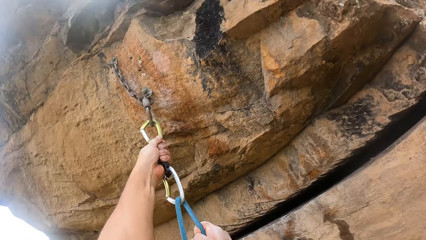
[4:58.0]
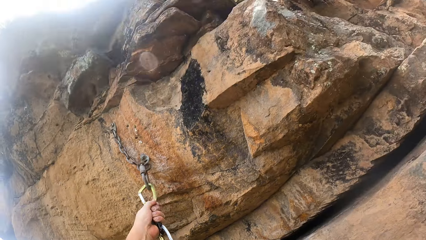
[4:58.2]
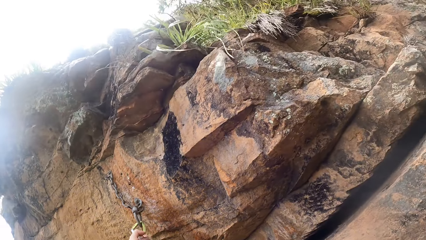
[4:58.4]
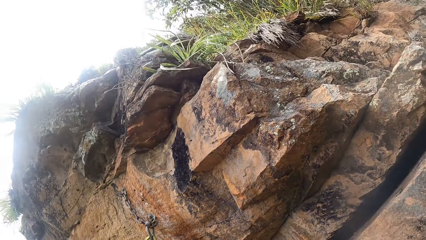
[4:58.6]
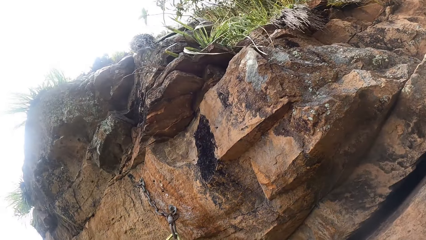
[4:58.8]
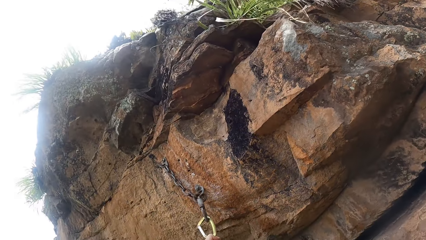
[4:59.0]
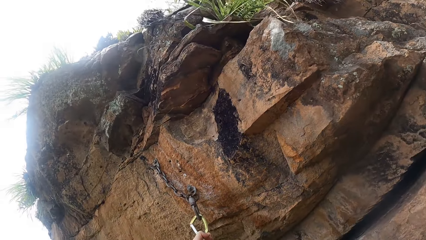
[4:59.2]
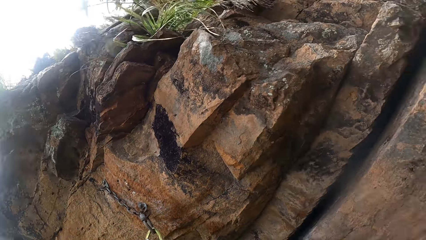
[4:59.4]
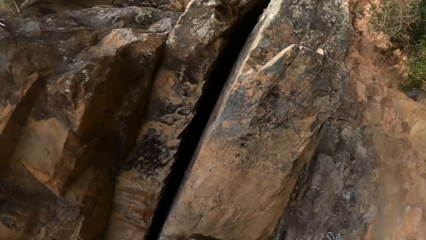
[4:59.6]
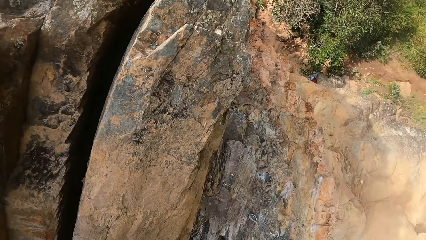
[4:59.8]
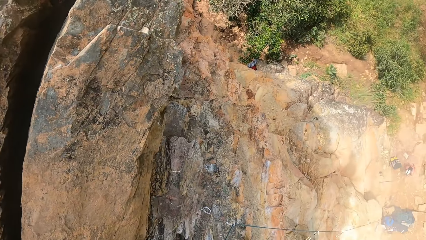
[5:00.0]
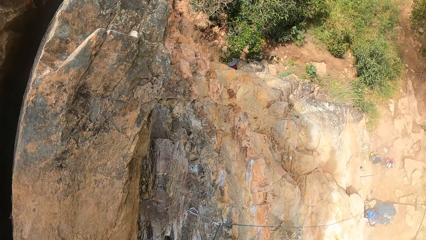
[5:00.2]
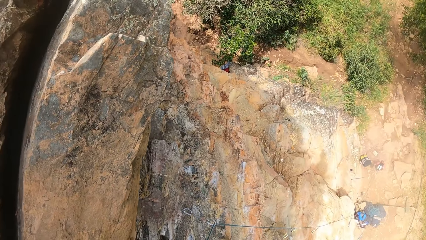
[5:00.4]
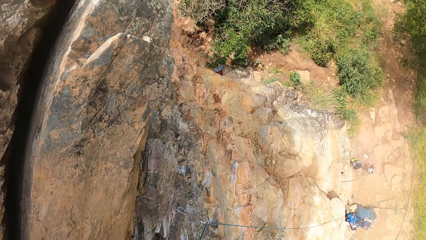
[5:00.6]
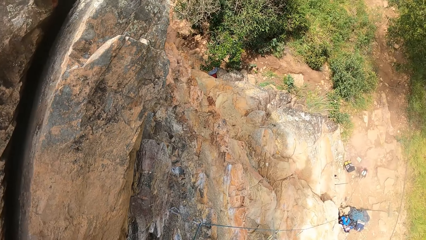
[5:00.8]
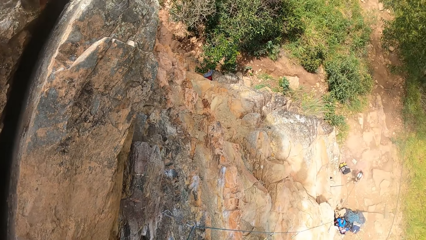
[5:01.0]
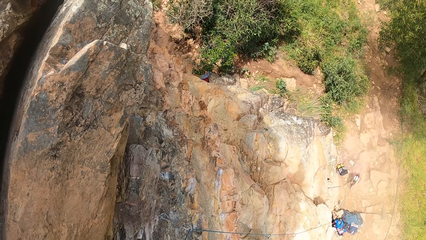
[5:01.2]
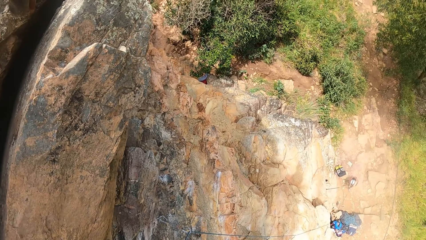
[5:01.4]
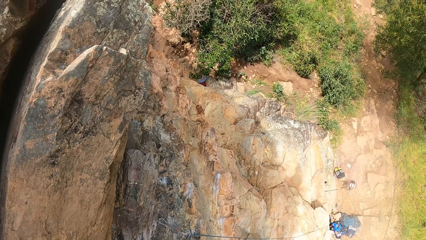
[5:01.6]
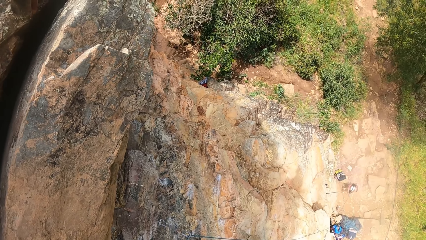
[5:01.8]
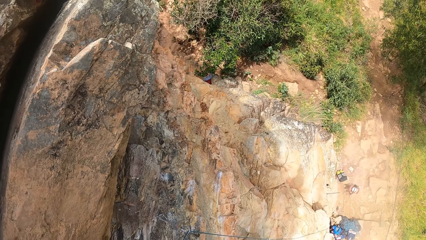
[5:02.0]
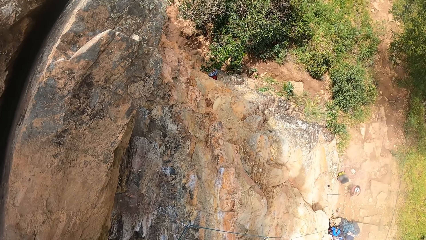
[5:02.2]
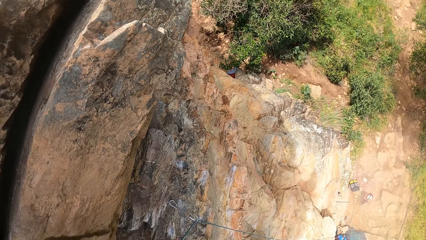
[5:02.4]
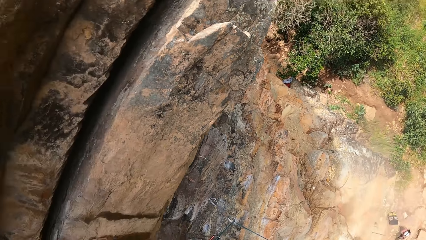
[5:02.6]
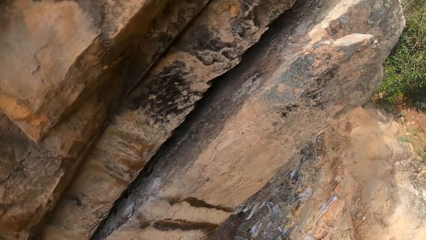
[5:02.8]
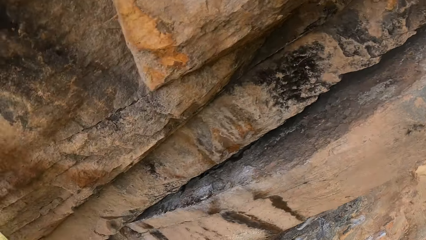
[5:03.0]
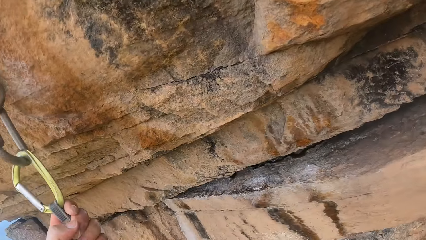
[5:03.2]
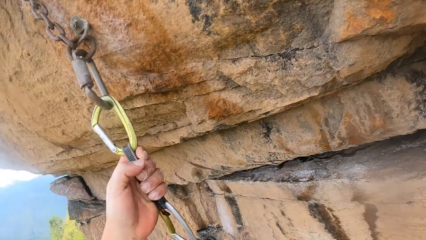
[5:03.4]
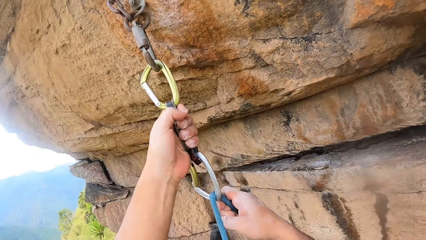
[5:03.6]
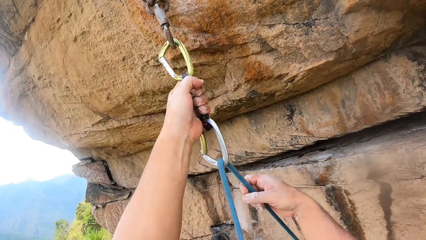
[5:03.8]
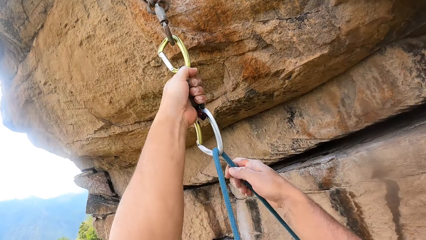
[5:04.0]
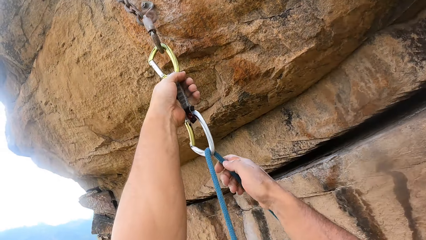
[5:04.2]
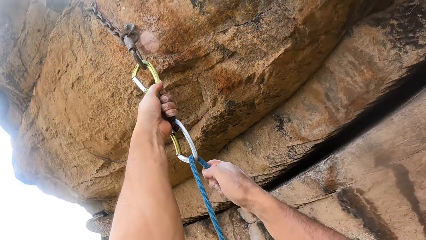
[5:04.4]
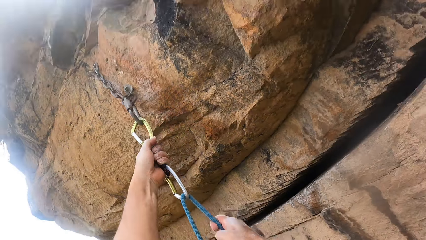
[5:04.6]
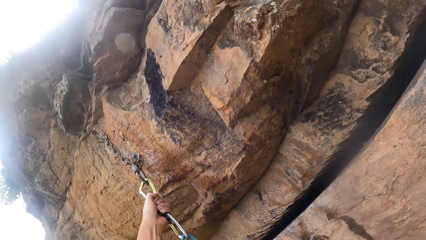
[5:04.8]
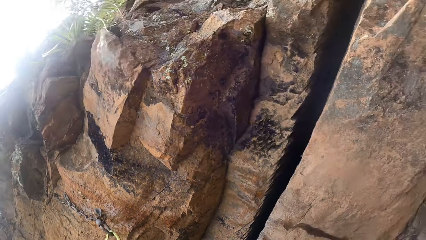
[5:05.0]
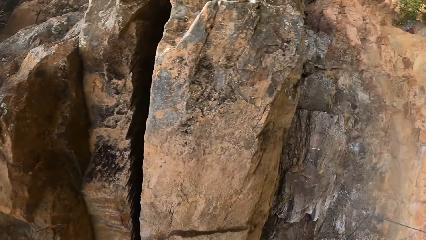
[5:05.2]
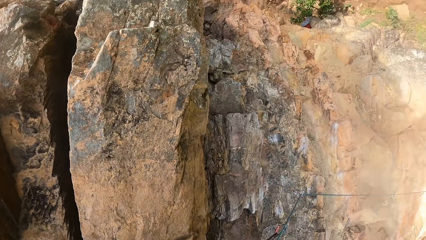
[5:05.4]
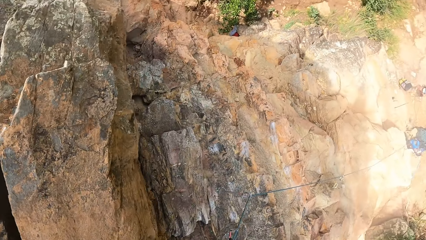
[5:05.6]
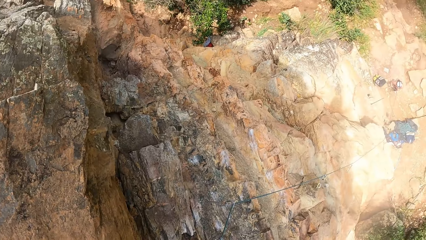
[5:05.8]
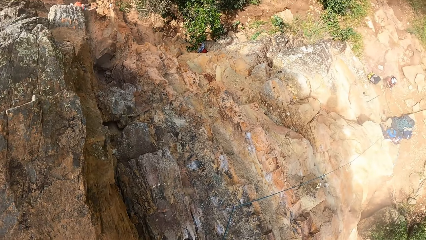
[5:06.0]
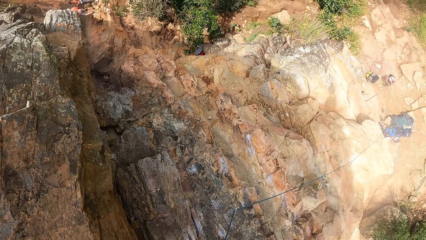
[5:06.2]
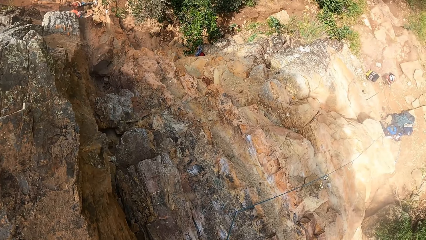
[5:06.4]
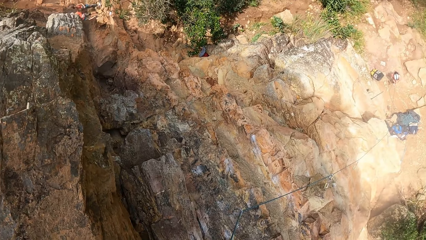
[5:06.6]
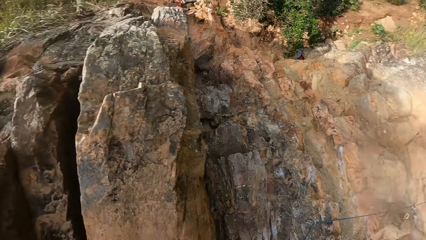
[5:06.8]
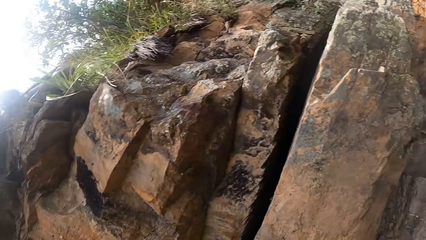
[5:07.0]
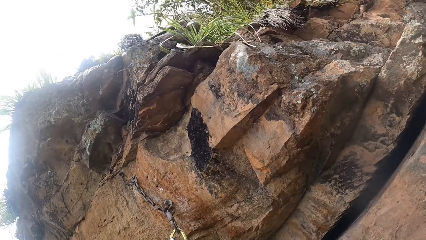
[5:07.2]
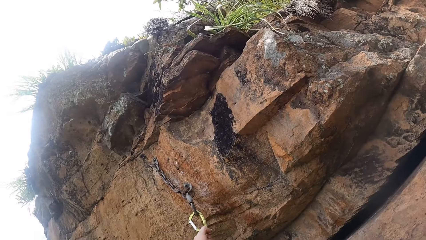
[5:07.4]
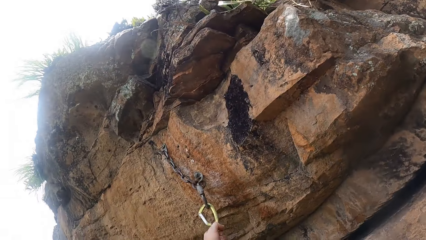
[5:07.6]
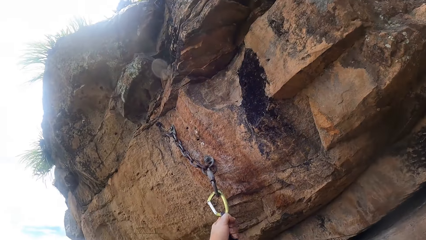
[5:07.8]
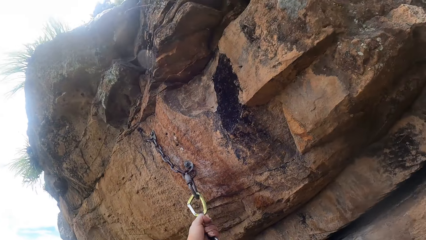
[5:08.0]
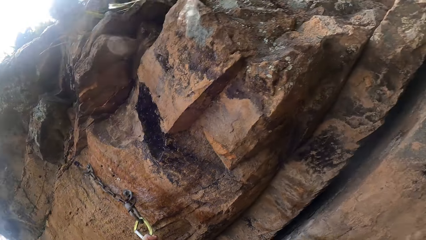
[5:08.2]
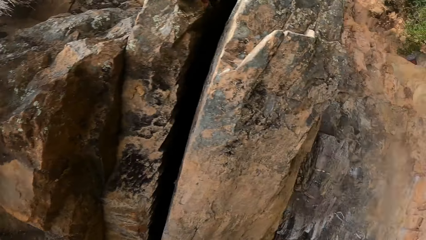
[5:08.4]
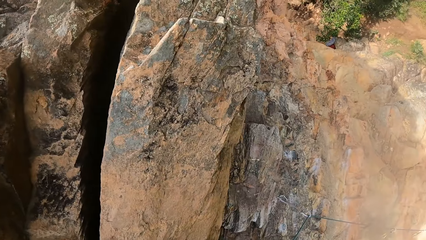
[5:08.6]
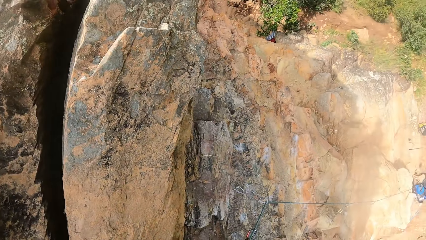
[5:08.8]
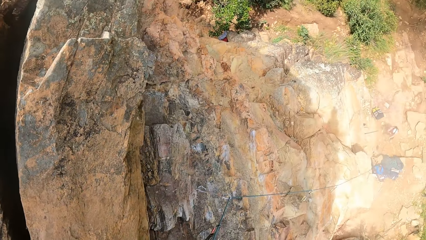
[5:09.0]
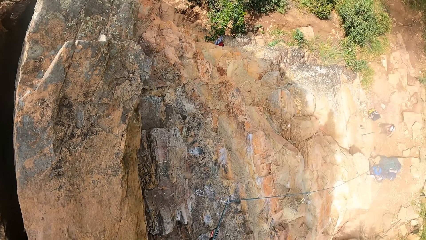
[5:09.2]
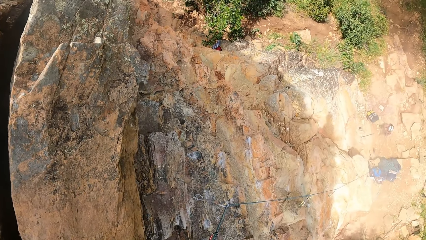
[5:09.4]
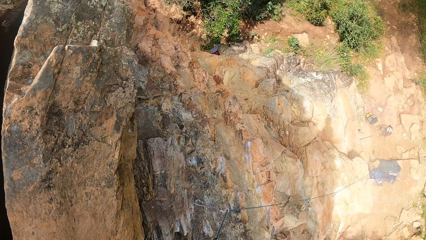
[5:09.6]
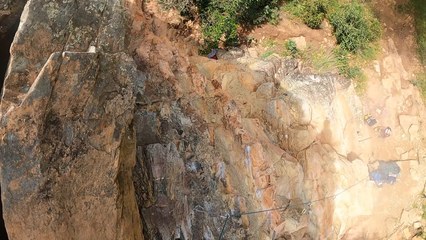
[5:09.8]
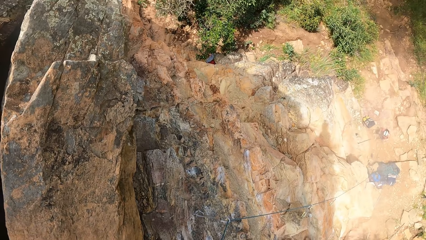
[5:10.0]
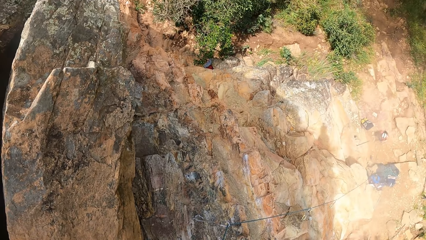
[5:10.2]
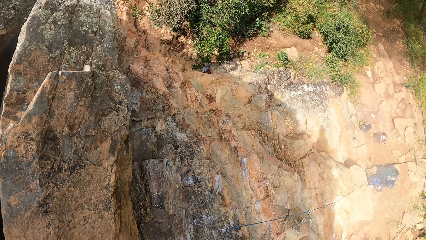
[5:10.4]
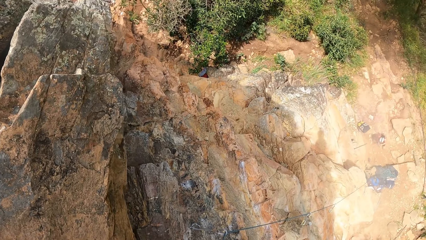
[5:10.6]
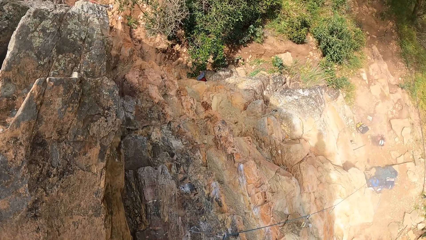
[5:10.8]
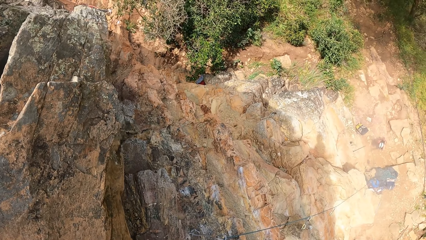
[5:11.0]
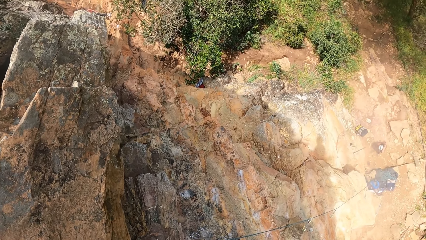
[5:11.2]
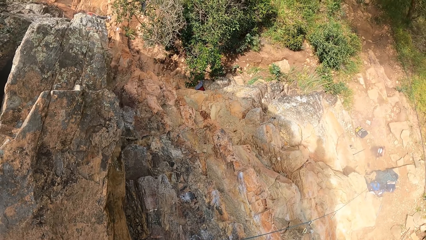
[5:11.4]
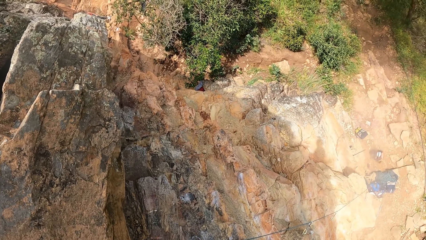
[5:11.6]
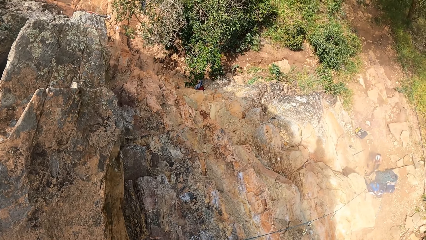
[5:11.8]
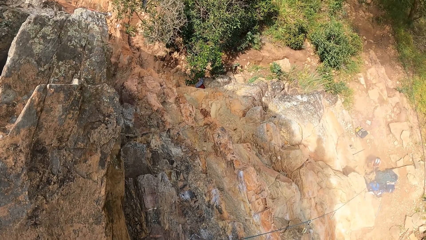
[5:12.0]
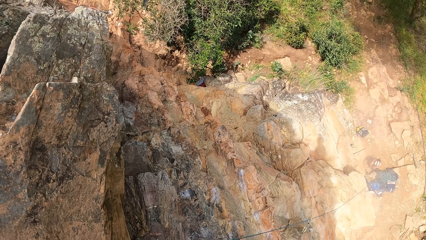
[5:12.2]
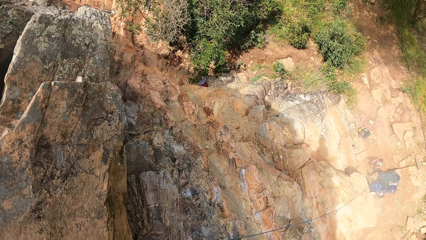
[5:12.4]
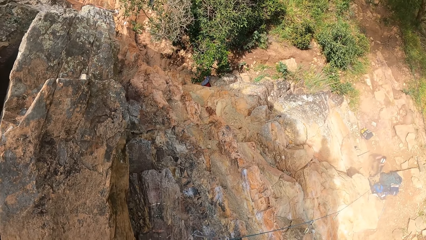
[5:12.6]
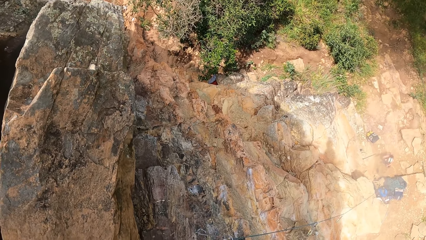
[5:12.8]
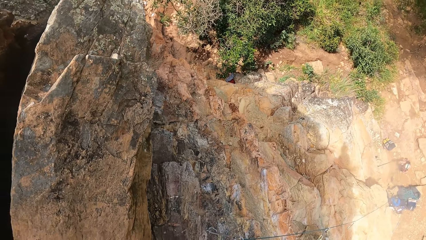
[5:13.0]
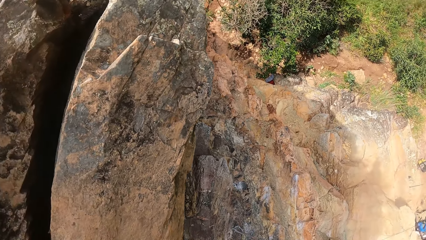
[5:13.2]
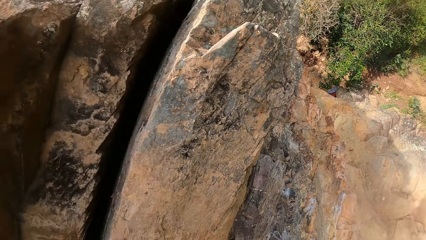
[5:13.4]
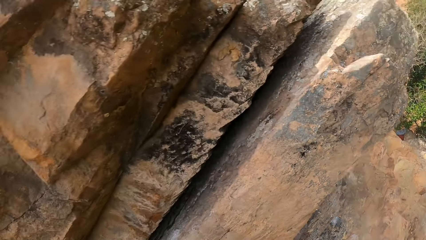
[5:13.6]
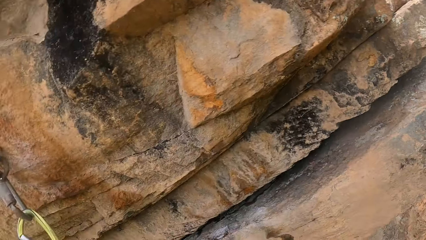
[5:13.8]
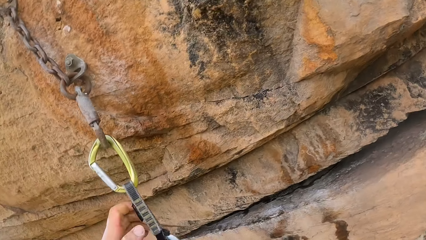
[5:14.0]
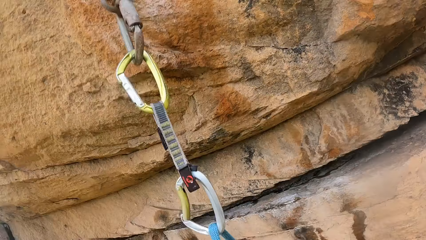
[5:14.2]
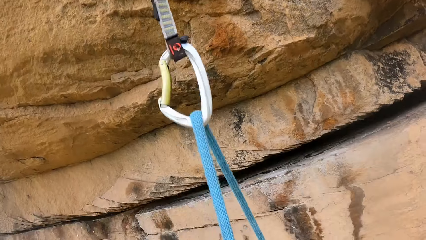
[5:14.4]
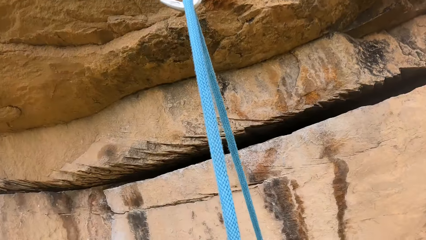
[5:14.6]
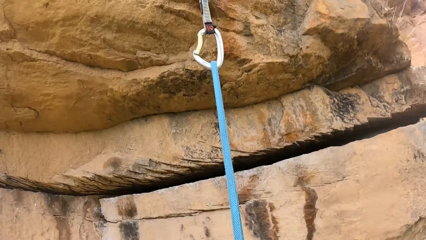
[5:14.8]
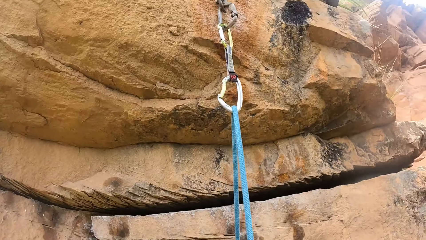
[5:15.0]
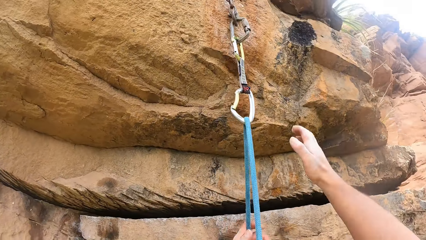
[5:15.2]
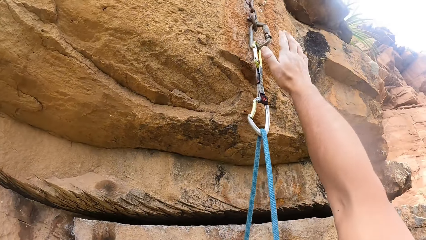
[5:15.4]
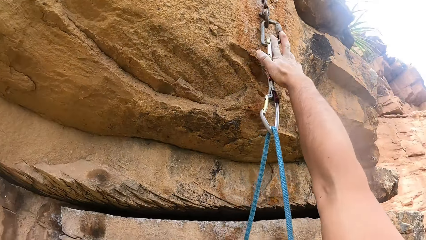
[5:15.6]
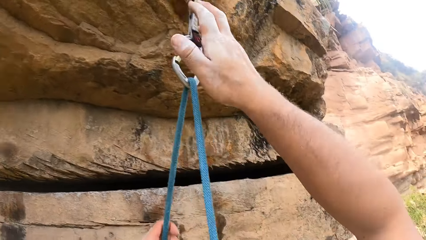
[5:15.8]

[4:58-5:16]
The camera wearer holds a climbing rope with both hands. They look up on a rock. They look around. They look down at people. They look up at a trad. They hold the rope firmly. They look down at the people. They look at a climbing hook. They look down at the people. They turn around the rock.
